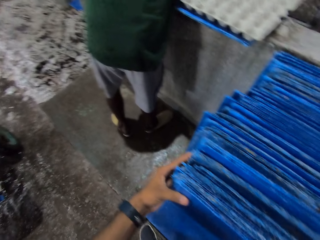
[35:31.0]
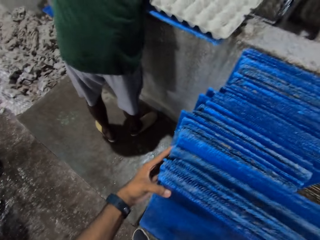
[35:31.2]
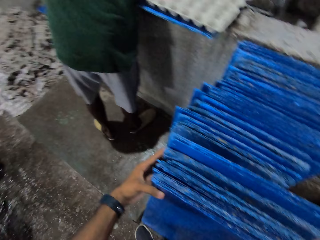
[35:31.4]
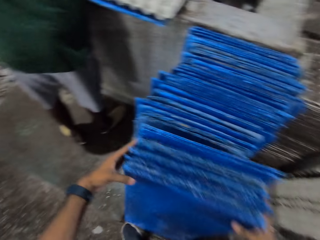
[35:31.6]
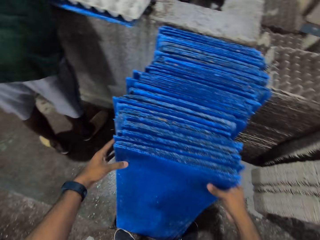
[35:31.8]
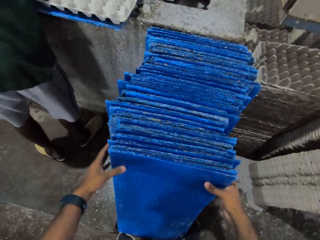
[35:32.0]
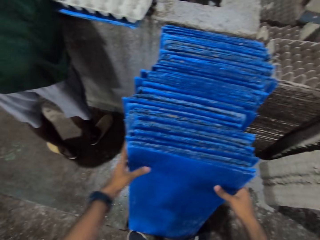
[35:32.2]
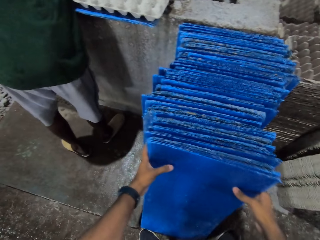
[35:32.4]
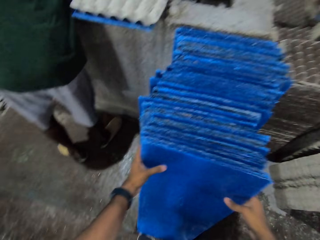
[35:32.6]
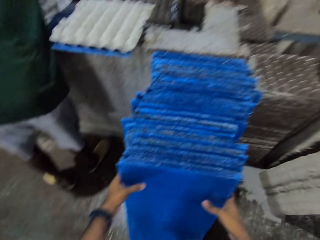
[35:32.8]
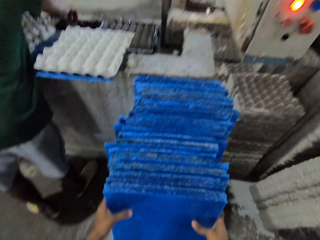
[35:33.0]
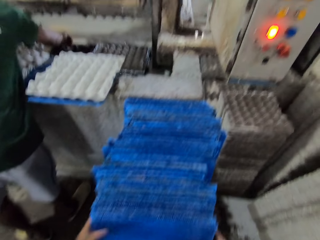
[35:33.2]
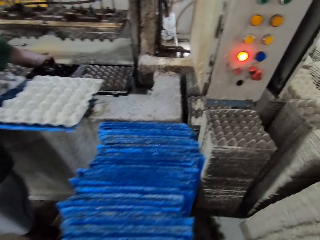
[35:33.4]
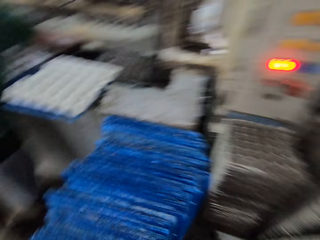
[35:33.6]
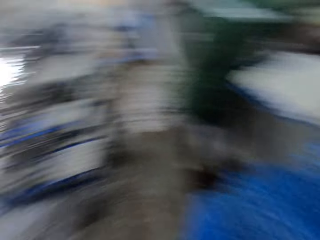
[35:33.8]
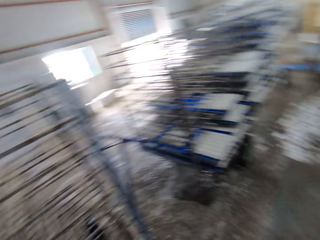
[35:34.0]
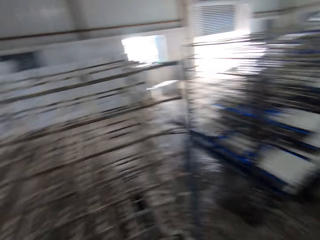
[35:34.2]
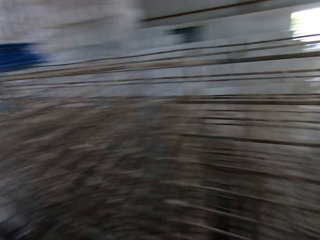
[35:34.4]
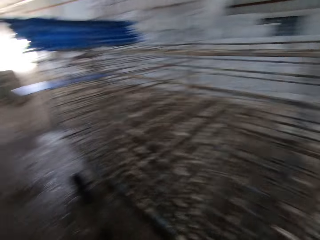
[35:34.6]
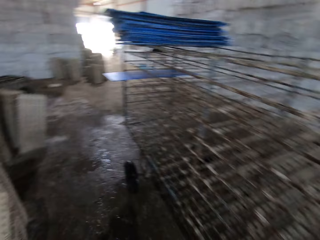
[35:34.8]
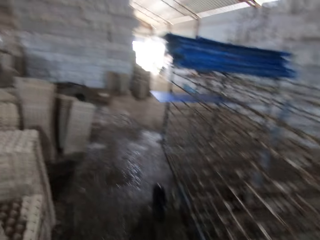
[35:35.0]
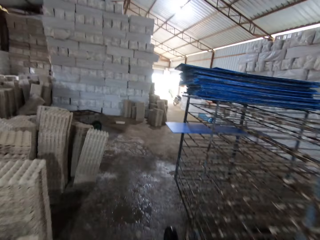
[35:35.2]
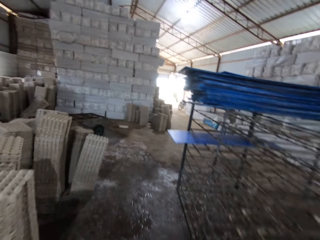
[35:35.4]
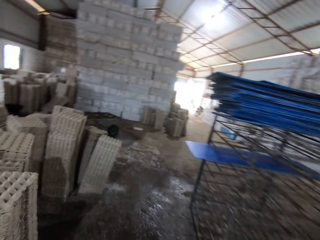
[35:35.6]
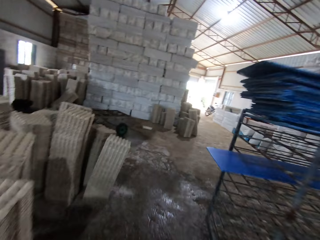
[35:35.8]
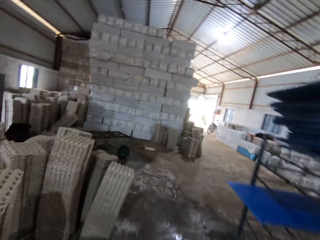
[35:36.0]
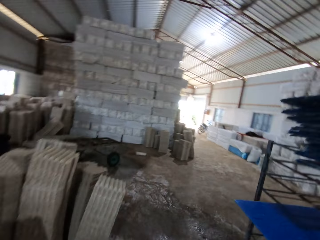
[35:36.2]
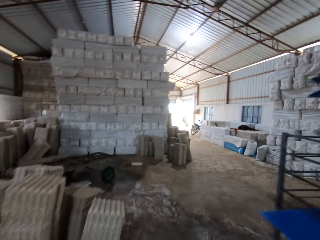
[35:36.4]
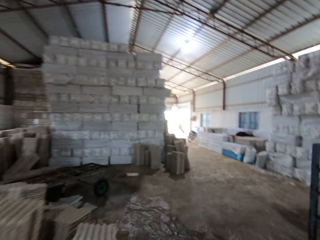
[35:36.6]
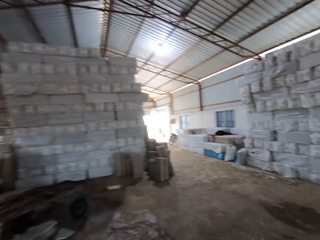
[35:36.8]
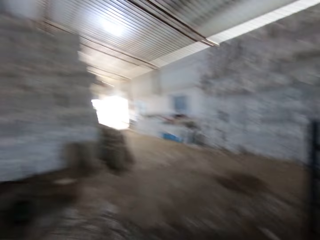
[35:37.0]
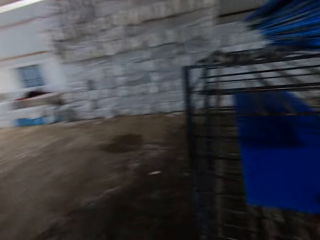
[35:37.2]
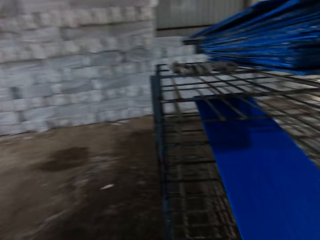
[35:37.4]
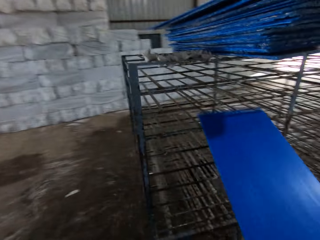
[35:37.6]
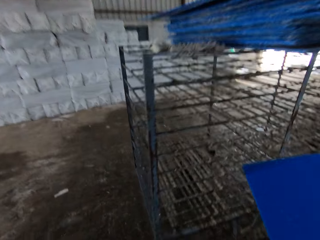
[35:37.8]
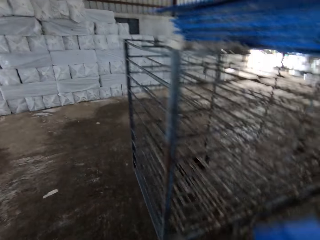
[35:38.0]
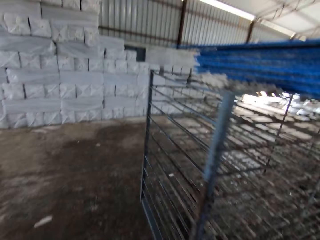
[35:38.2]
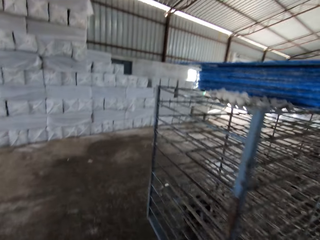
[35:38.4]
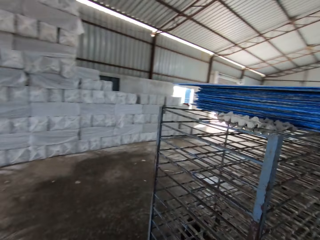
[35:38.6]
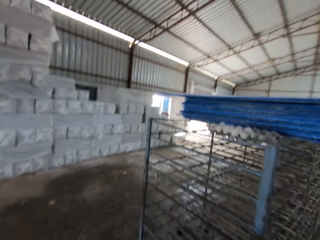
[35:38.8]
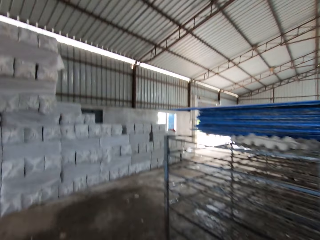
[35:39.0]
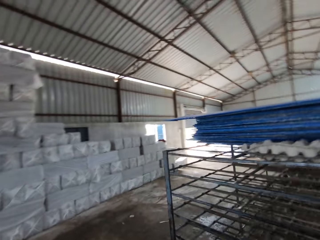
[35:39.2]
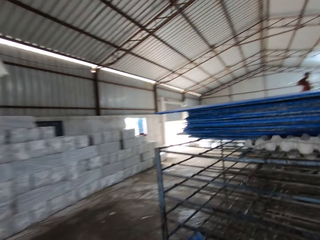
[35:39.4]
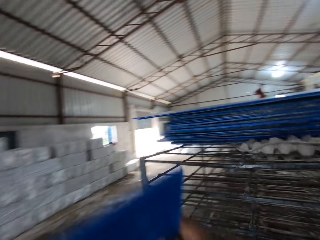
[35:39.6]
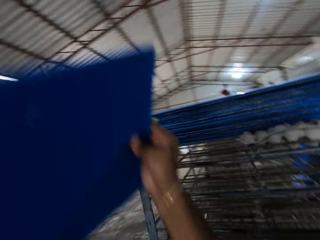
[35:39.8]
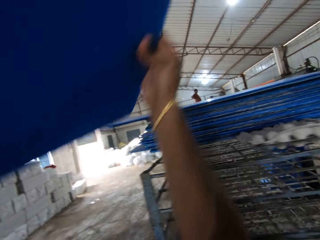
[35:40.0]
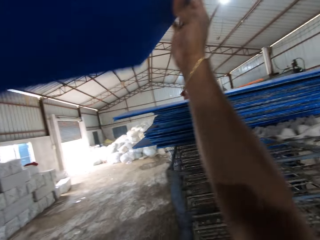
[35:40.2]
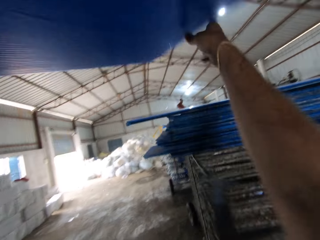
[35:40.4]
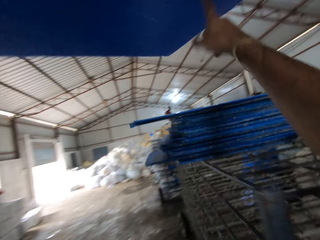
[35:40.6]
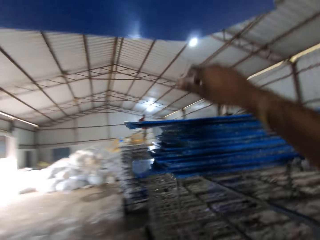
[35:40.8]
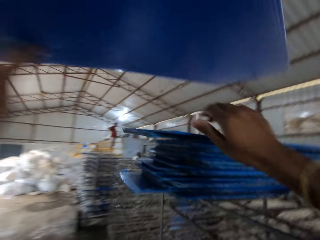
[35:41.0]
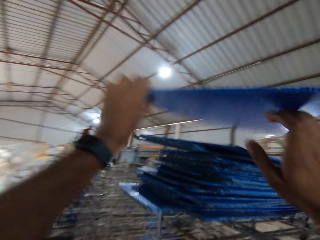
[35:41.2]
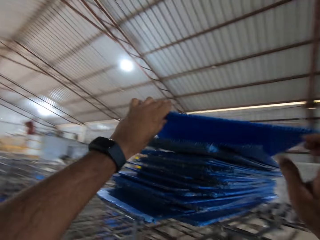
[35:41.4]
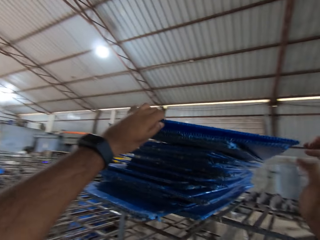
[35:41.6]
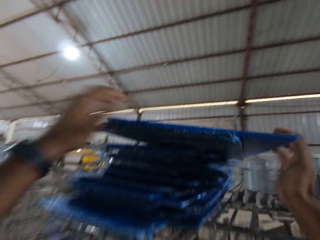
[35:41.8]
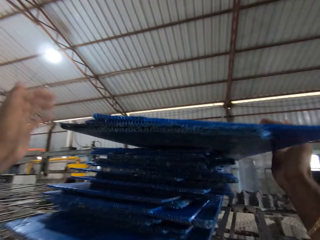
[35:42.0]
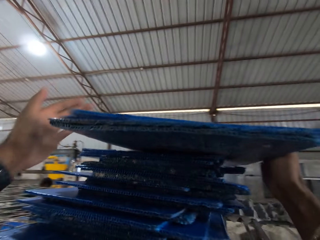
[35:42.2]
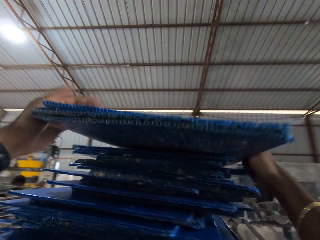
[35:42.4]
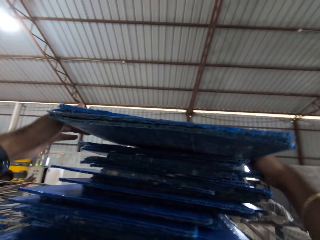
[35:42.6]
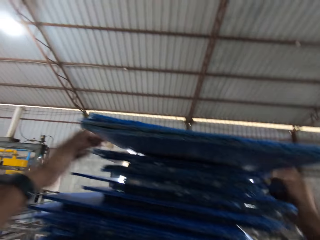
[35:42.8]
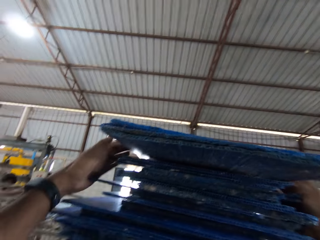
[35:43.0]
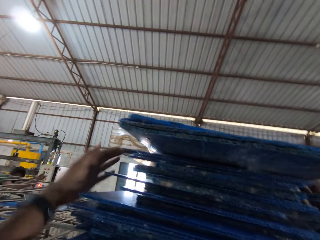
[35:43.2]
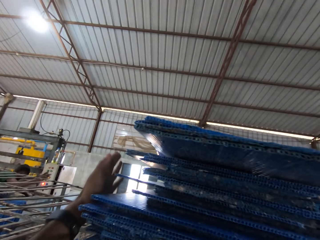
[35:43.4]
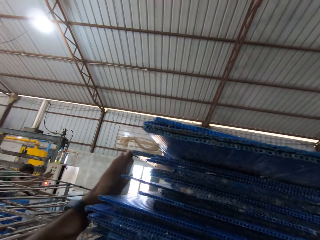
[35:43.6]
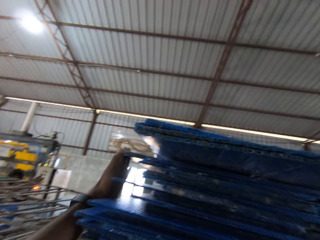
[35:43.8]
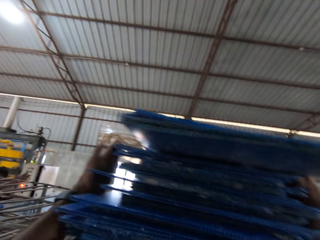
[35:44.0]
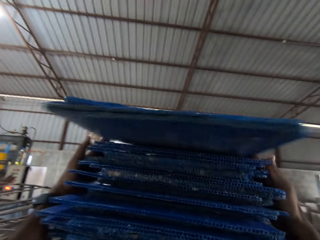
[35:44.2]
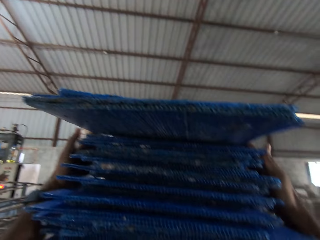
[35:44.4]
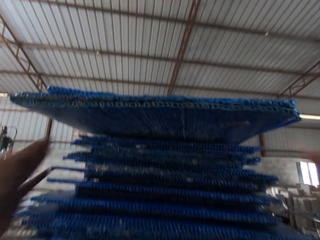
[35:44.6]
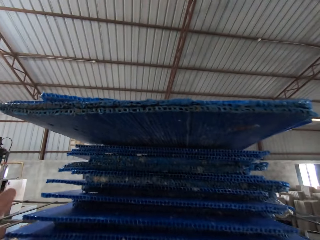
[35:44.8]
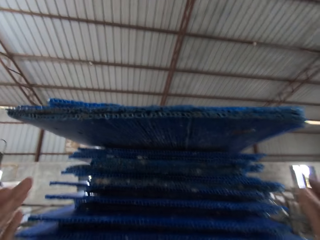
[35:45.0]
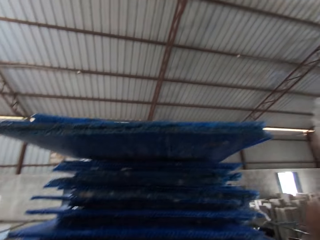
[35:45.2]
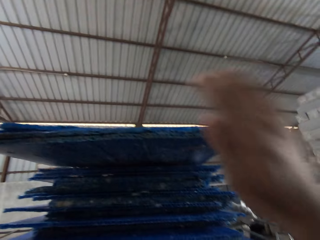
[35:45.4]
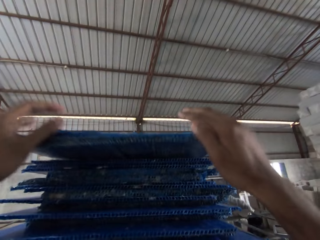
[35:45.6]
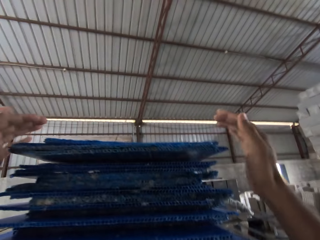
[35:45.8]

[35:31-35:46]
The camera wearer walks around. He picks a blue board from a rack cart with his right hand. He walks around. He places the blue board in his left hand on top of the rack cart. He adjusts the blue boards on the rack cart with both hands.

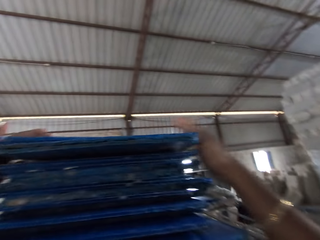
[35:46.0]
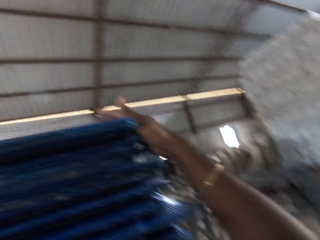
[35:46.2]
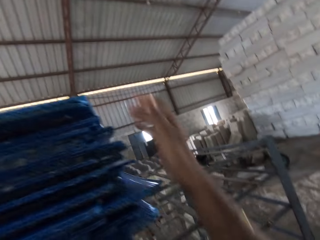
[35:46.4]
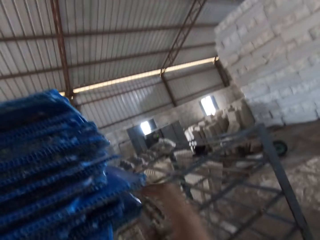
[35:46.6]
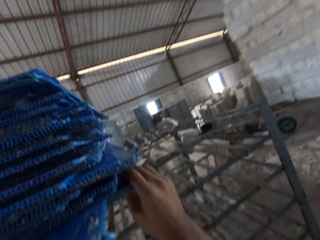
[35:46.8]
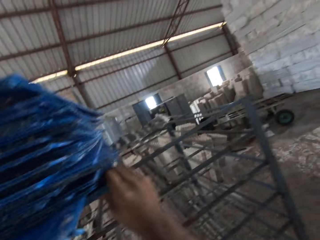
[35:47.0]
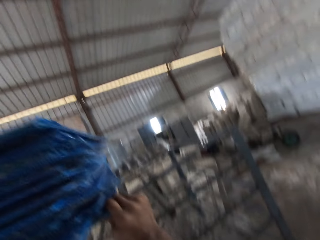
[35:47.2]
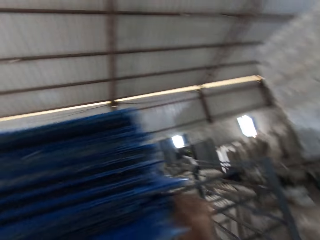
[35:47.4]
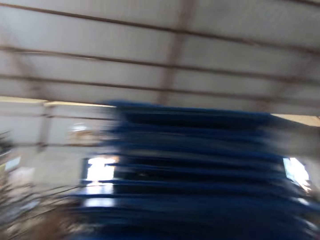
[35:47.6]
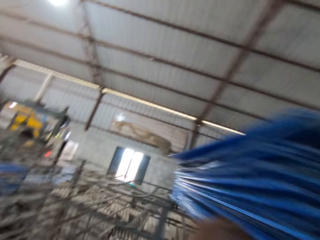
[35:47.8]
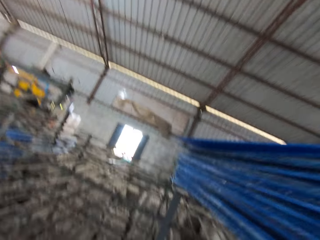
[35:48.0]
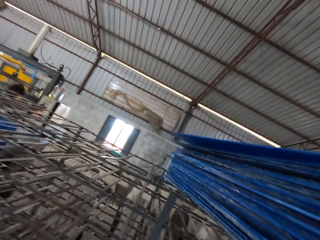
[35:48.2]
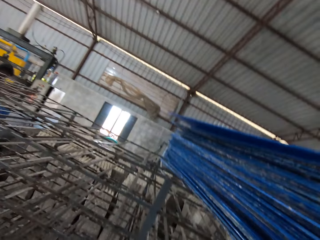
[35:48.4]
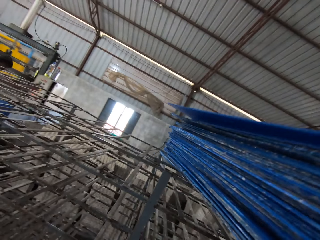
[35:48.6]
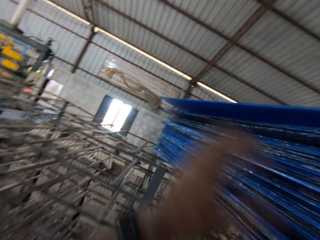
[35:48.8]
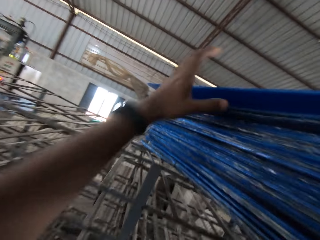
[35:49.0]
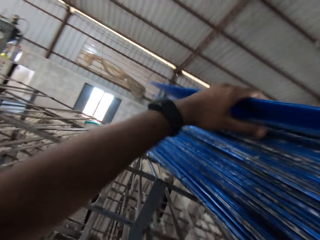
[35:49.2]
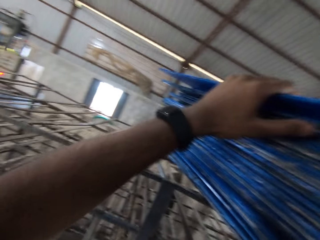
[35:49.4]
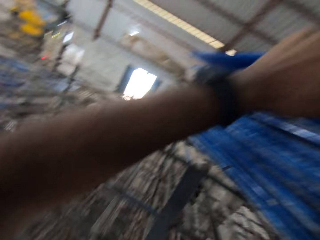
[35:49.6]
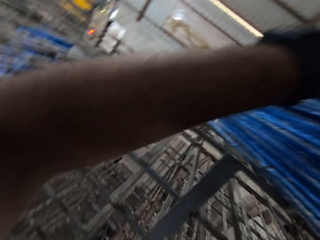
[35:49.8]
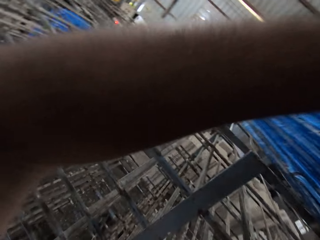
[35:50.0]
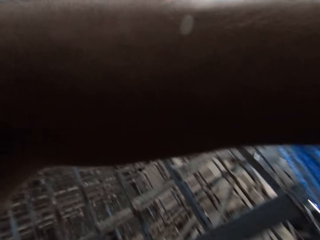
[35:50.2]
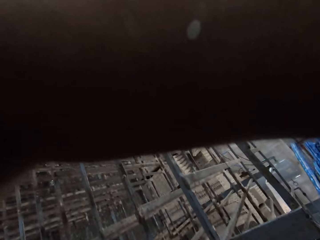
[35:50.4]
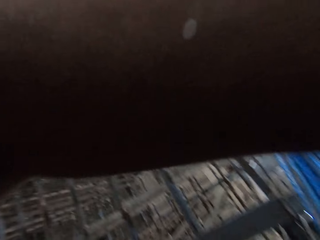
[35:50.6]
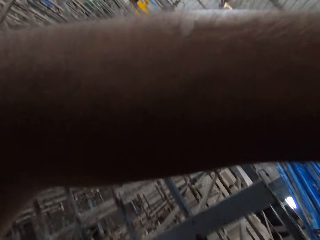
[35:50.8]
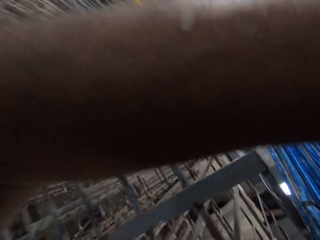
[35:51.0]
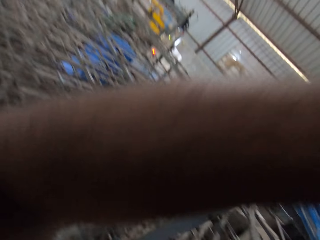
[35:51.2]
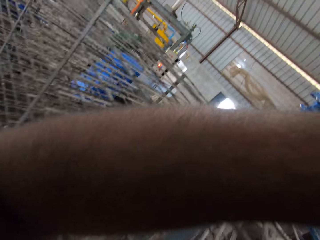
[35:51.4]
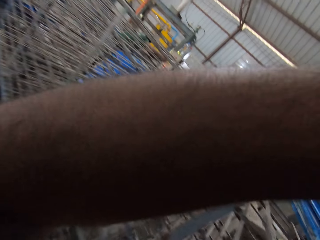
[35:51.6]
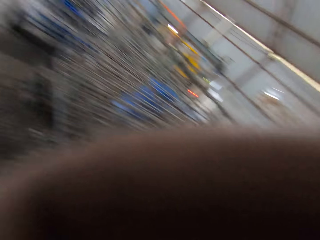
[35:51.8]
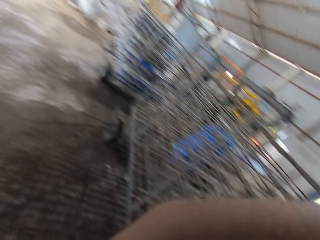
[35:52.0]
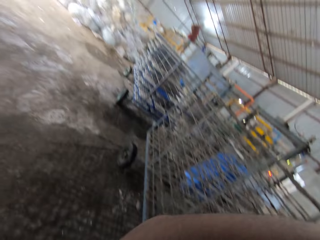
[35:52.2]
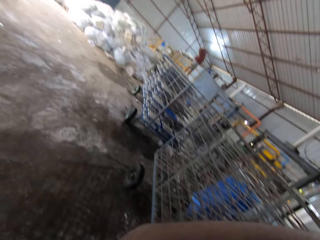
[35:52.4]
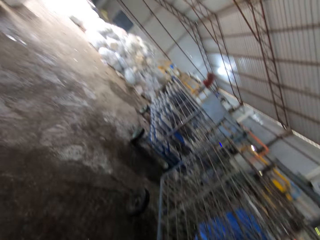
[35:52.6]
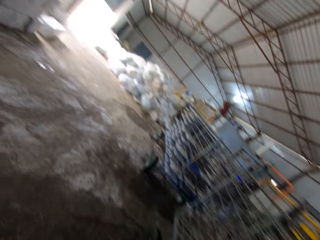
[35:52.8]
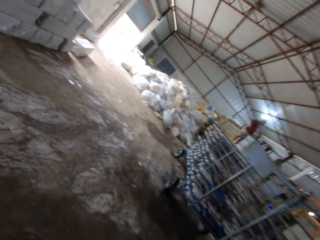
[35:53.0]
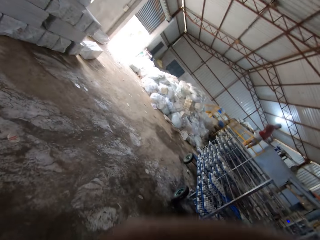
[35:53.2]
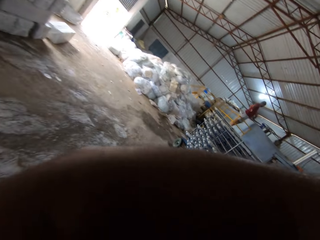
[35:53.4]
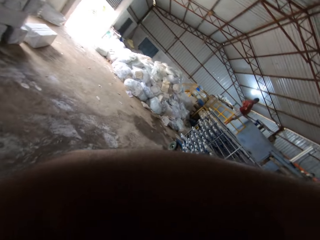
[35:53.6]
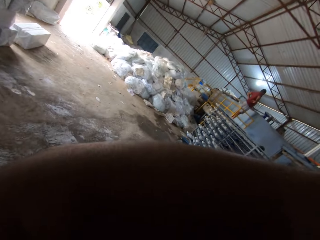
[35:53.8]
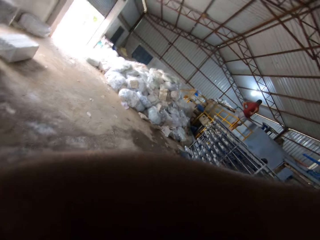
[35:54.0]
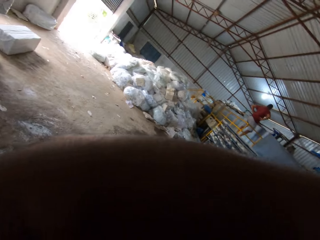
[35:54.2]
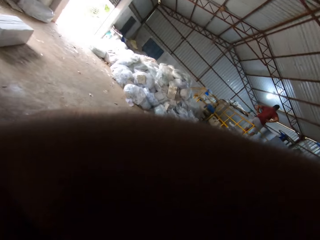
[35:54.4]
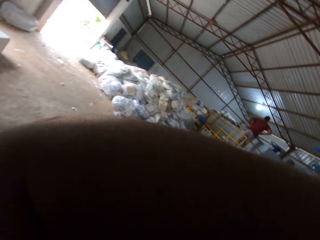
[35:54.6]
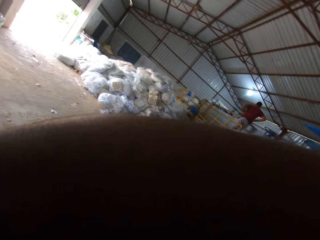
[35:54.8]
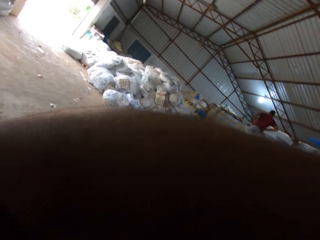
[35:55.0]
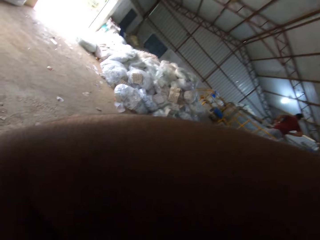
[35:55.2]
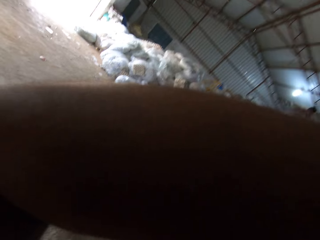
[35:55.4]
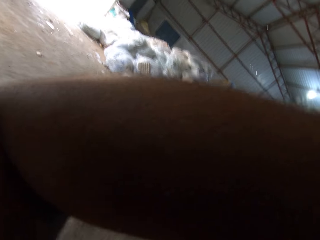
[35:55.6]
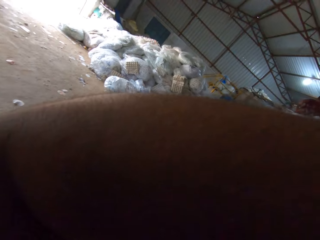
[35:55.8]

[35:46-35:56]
The camera wearer walks around.
